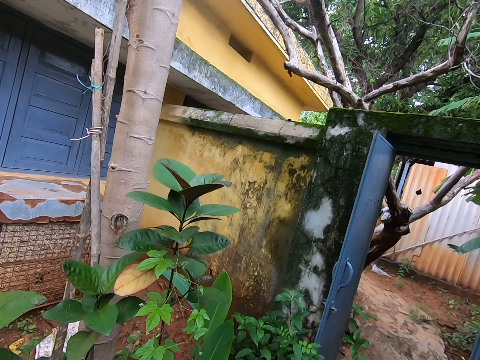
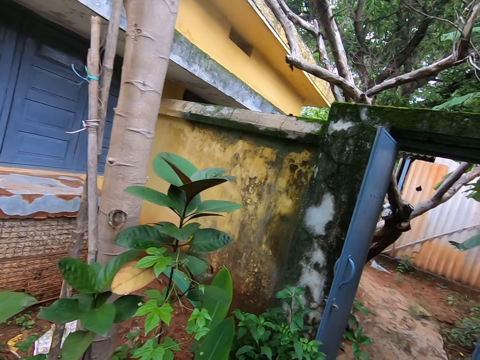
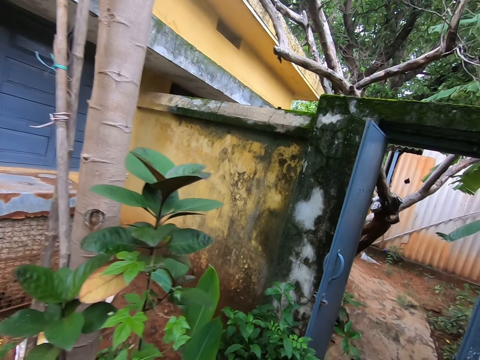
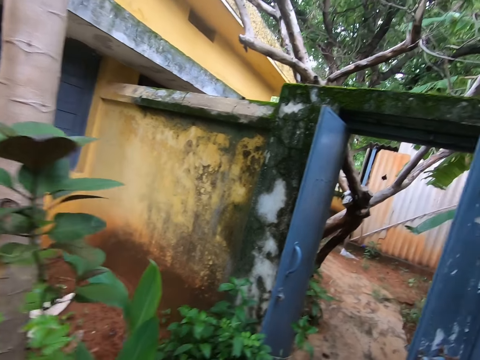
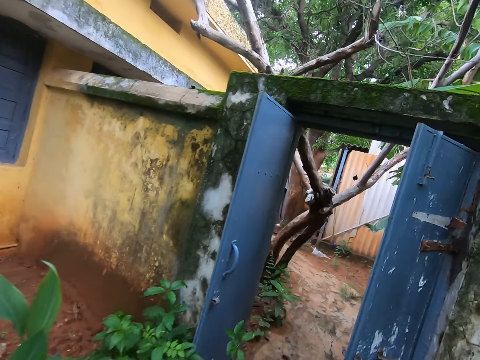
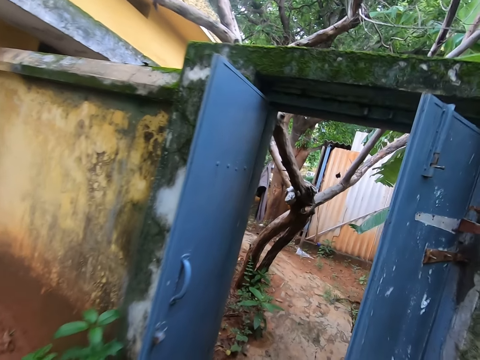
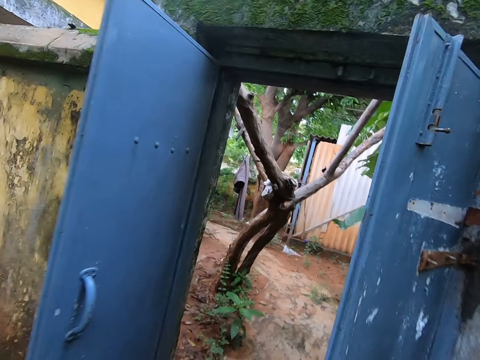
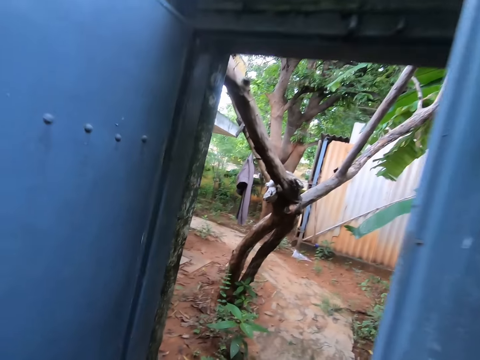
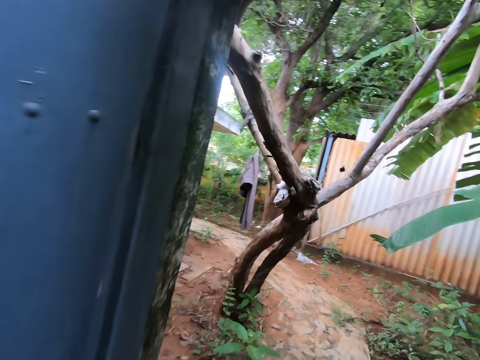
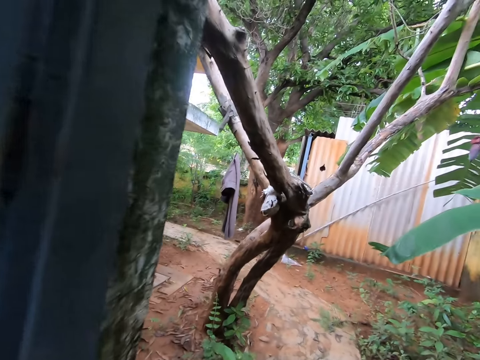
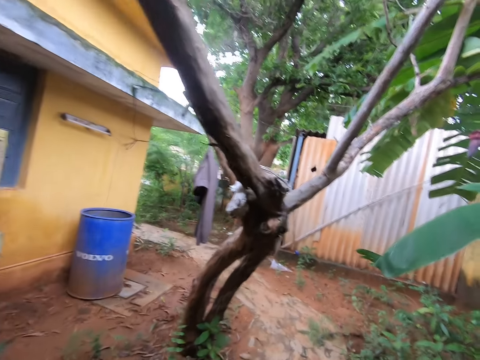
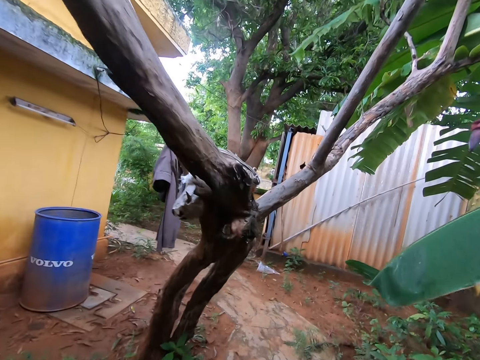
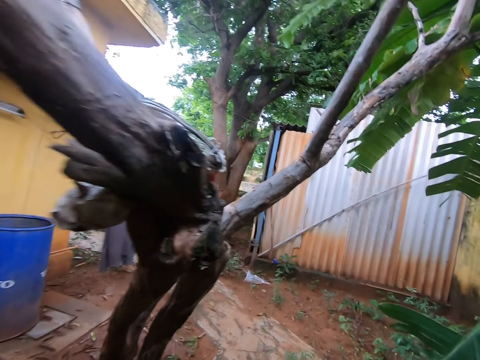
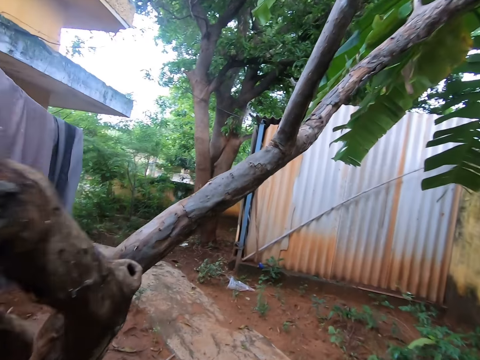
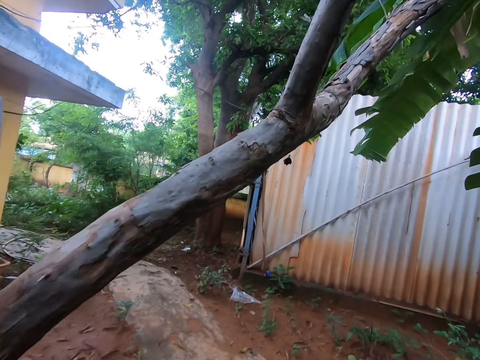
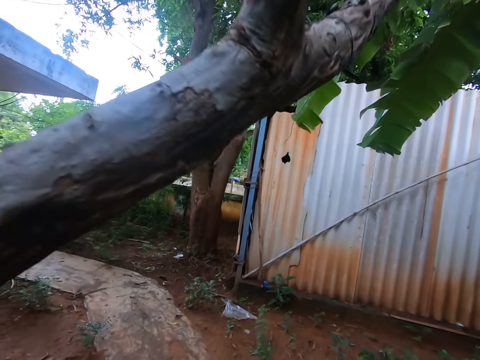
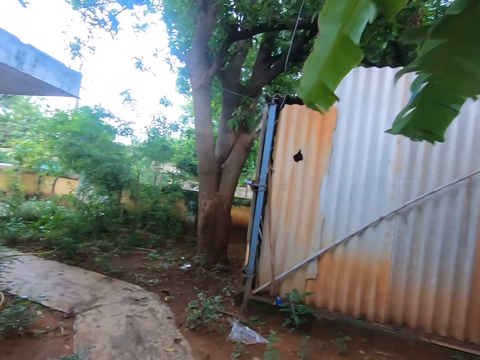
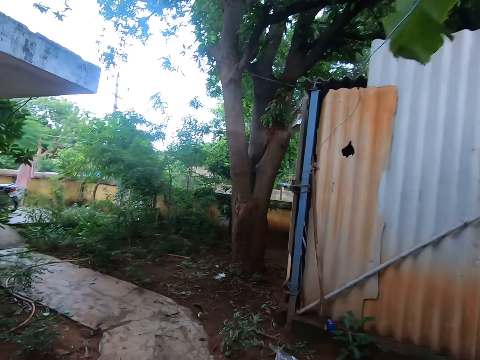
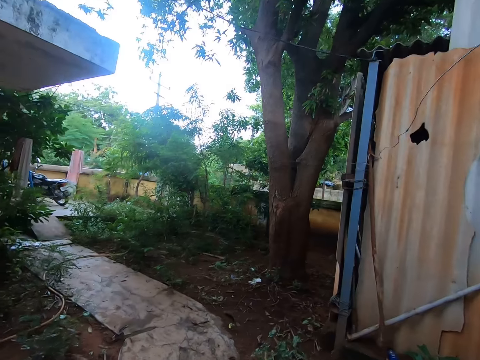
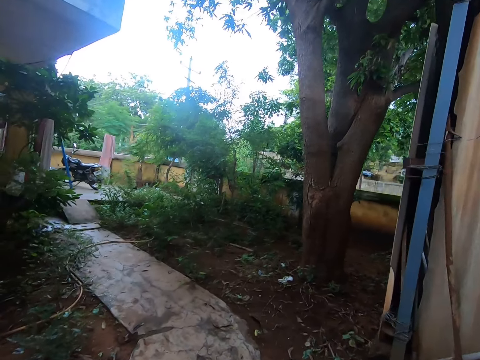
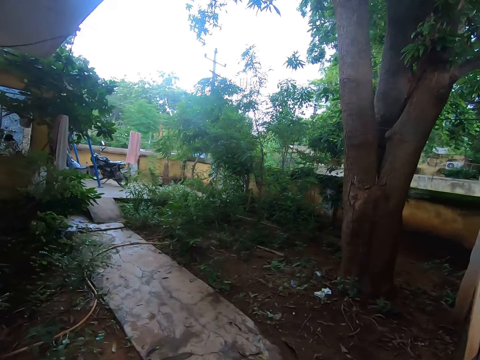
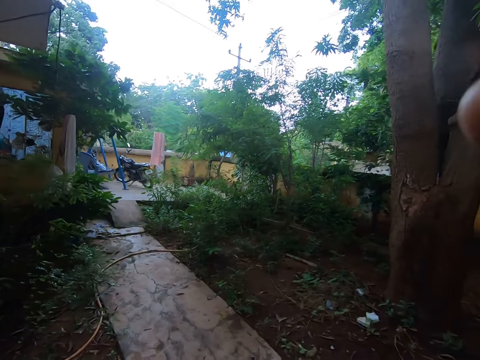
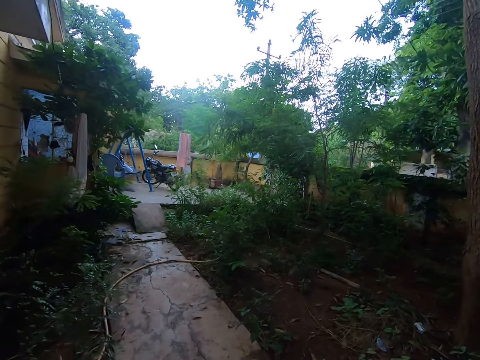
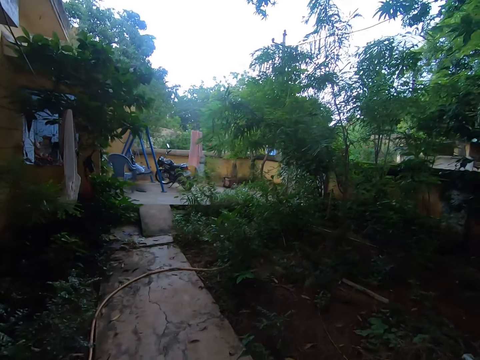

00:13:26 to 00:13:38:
The camera wearer raises a hand, puts the hand down and walks. They adjust the camera.
